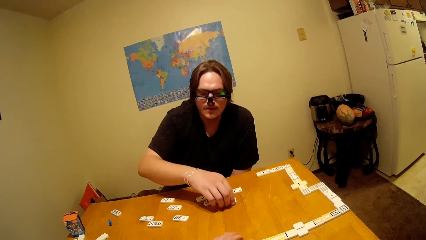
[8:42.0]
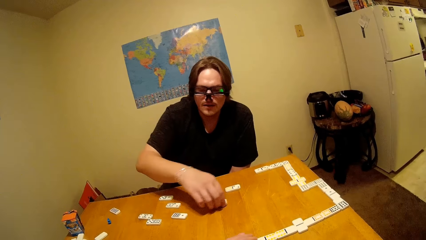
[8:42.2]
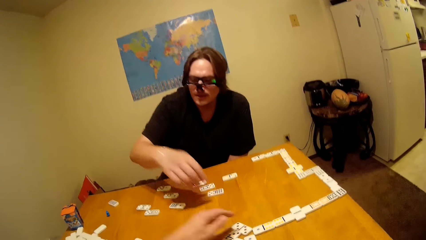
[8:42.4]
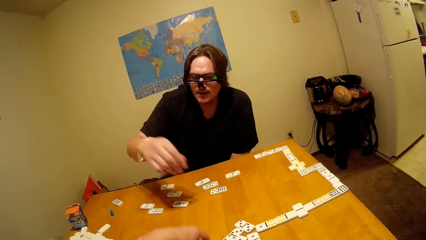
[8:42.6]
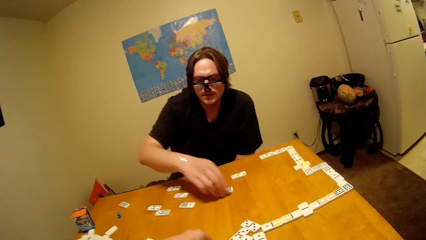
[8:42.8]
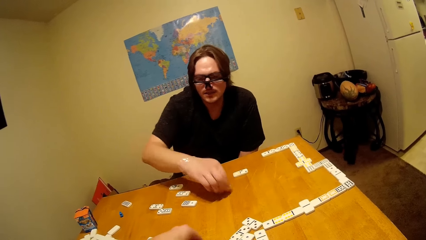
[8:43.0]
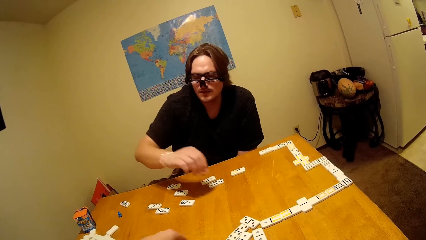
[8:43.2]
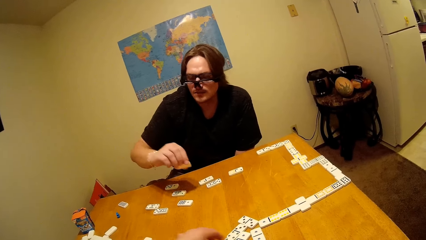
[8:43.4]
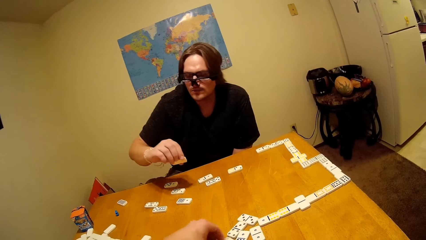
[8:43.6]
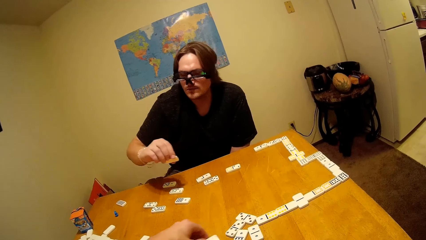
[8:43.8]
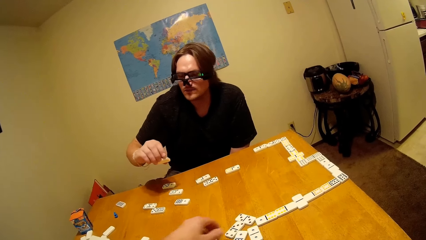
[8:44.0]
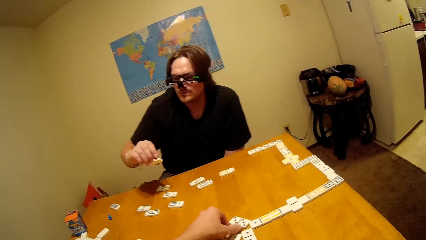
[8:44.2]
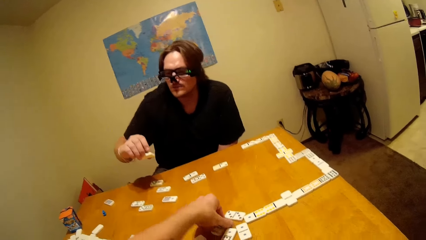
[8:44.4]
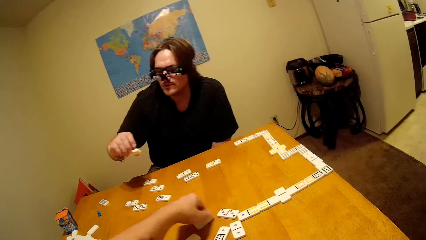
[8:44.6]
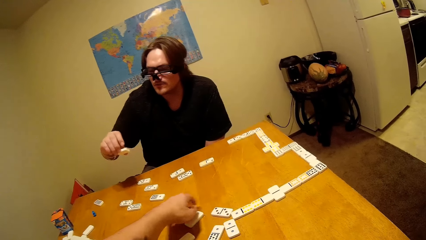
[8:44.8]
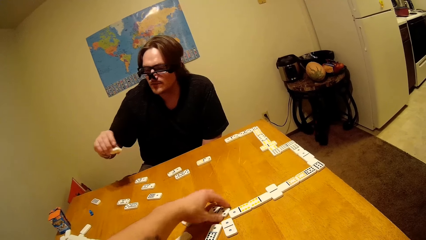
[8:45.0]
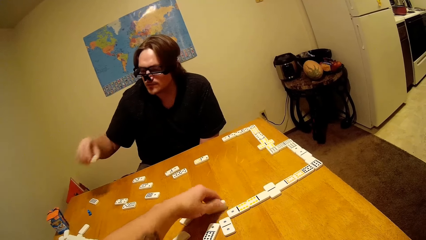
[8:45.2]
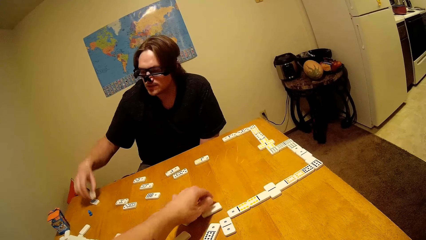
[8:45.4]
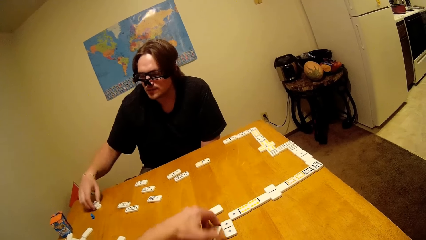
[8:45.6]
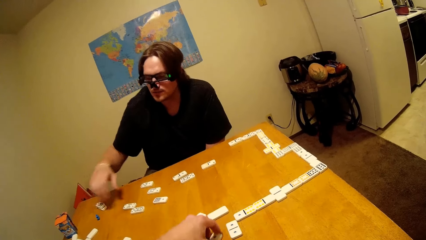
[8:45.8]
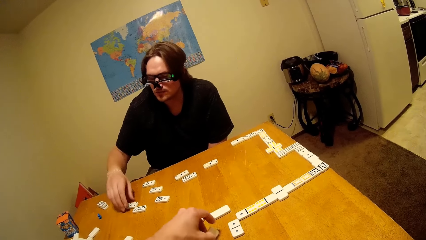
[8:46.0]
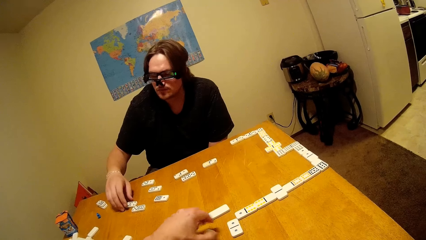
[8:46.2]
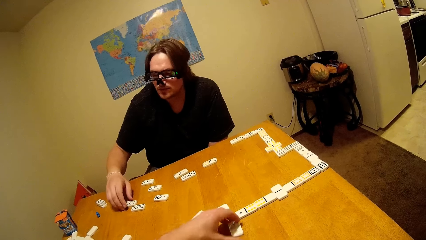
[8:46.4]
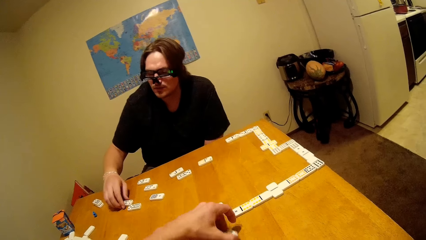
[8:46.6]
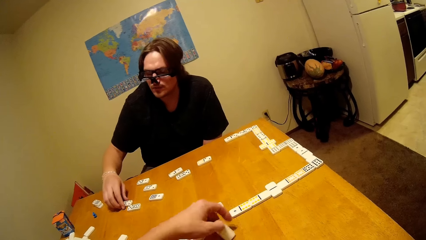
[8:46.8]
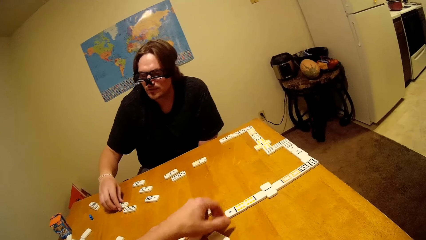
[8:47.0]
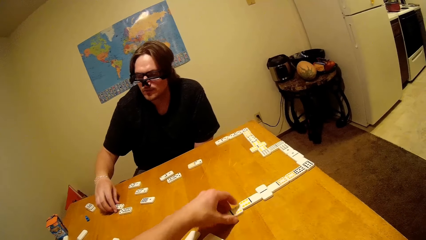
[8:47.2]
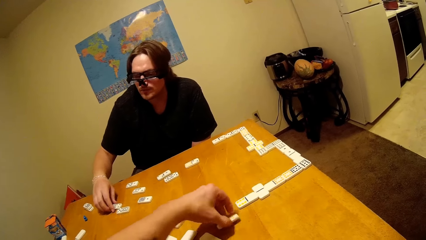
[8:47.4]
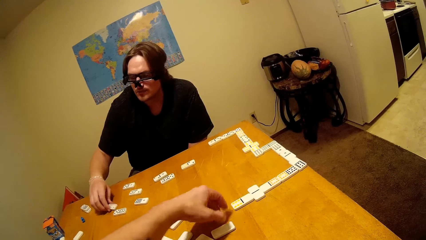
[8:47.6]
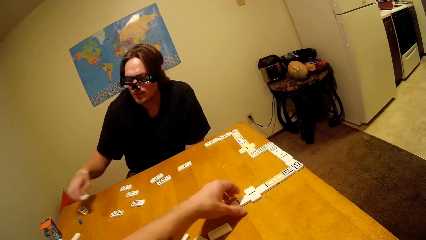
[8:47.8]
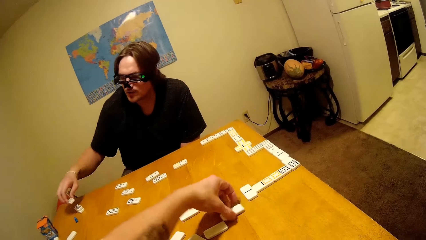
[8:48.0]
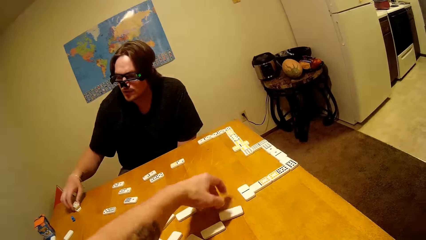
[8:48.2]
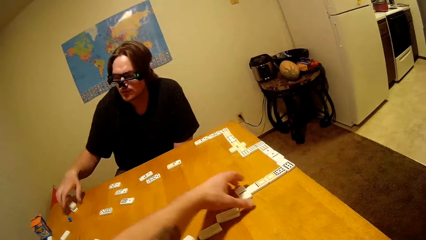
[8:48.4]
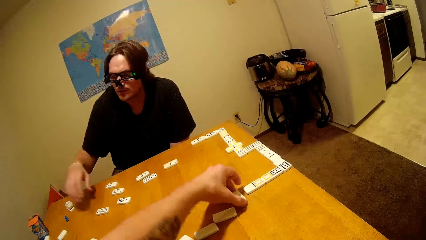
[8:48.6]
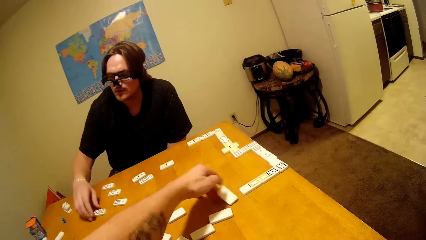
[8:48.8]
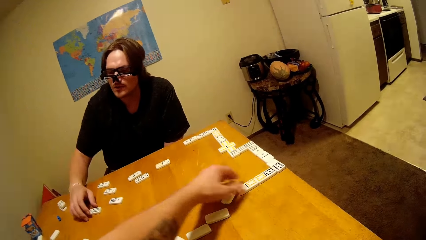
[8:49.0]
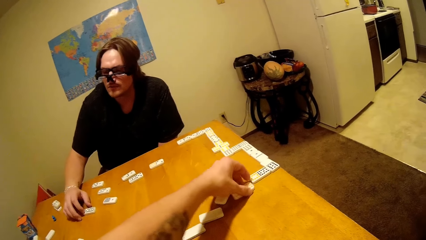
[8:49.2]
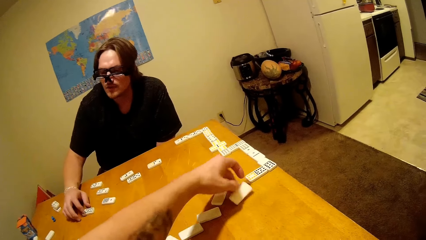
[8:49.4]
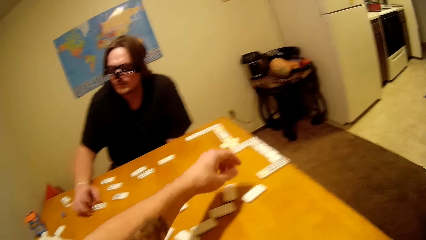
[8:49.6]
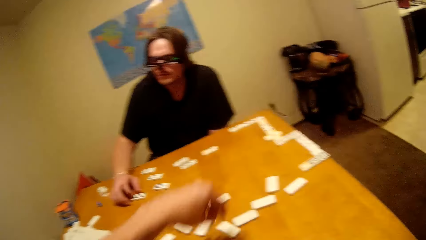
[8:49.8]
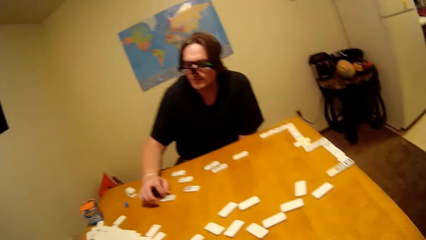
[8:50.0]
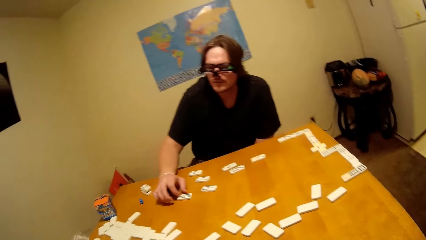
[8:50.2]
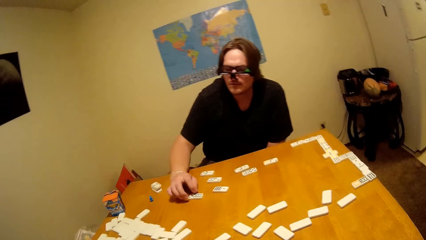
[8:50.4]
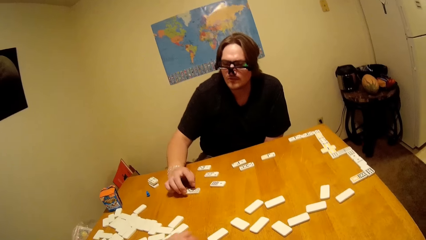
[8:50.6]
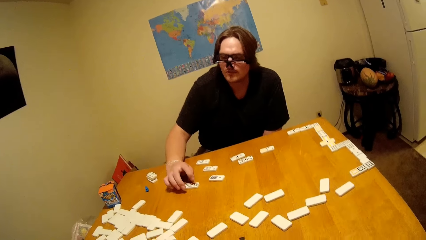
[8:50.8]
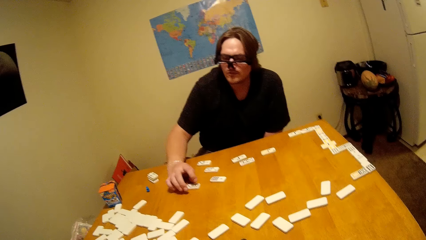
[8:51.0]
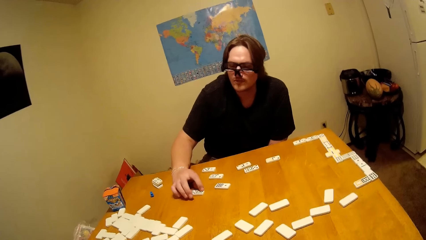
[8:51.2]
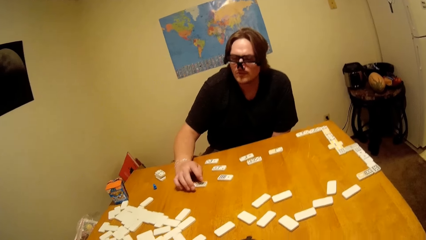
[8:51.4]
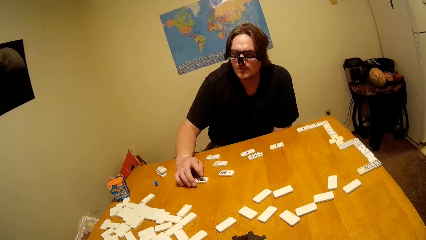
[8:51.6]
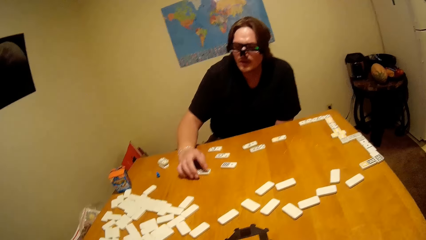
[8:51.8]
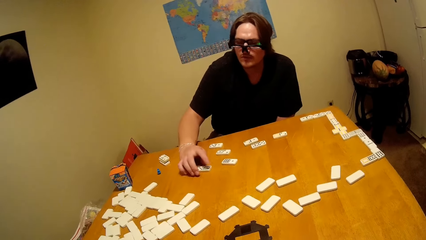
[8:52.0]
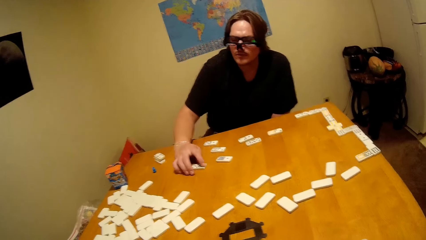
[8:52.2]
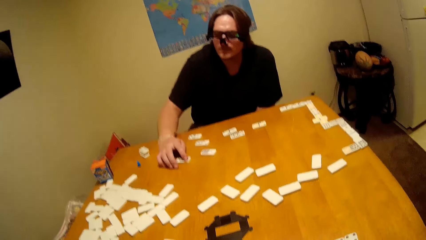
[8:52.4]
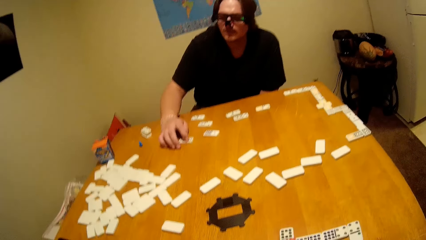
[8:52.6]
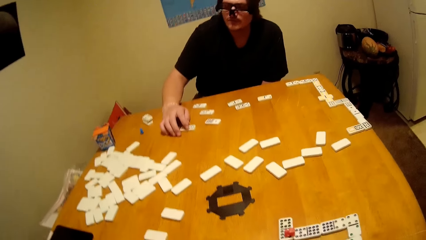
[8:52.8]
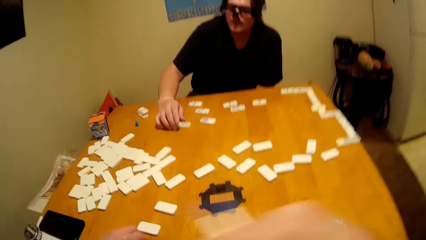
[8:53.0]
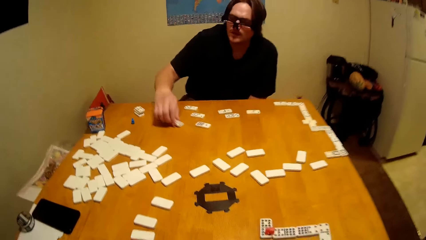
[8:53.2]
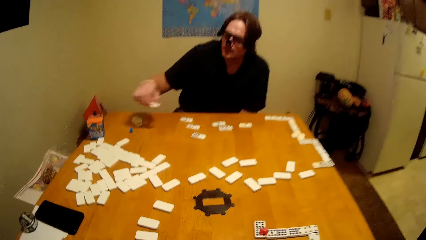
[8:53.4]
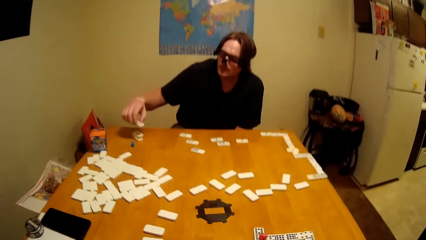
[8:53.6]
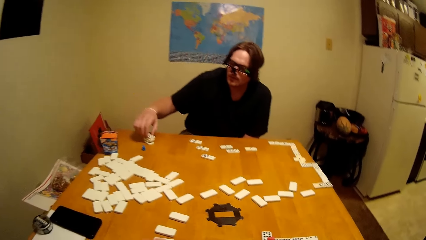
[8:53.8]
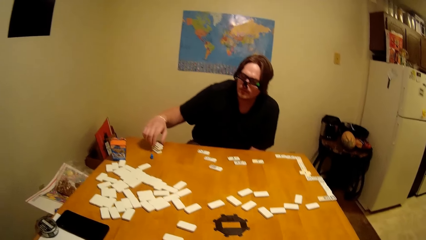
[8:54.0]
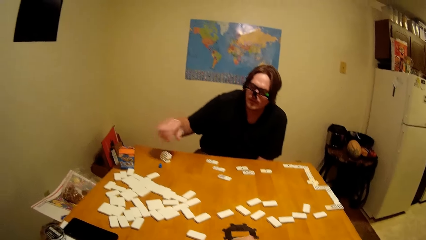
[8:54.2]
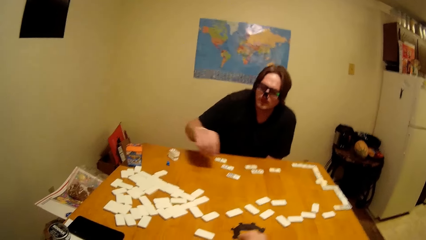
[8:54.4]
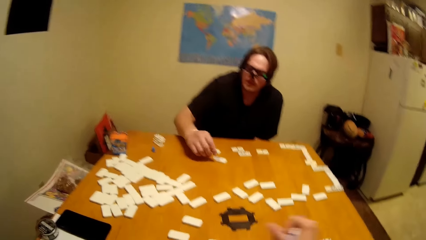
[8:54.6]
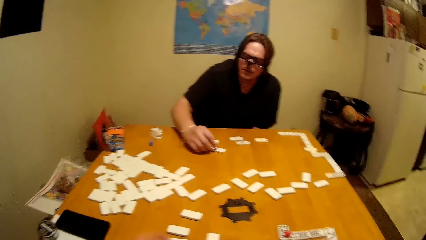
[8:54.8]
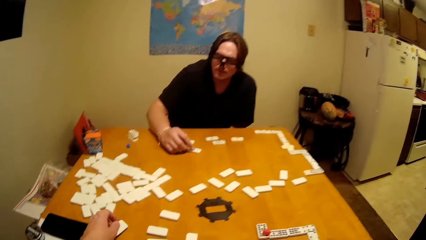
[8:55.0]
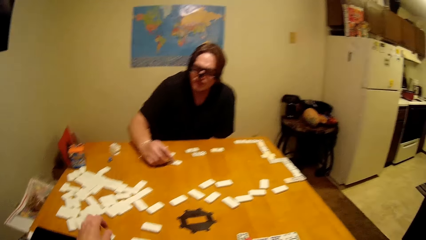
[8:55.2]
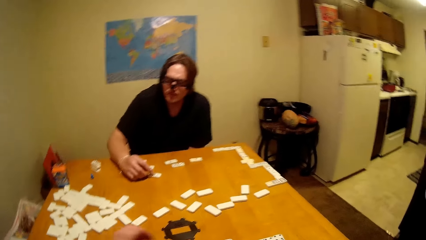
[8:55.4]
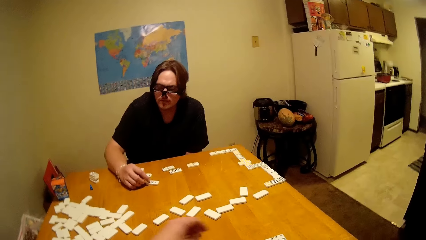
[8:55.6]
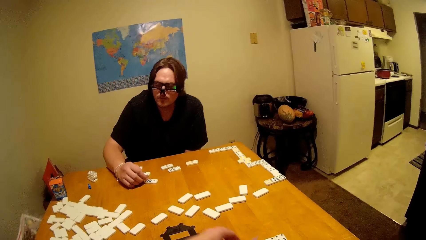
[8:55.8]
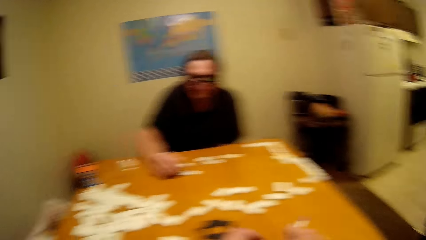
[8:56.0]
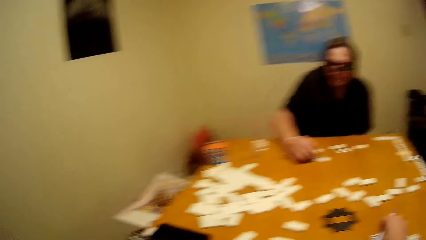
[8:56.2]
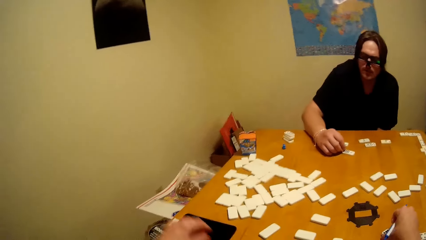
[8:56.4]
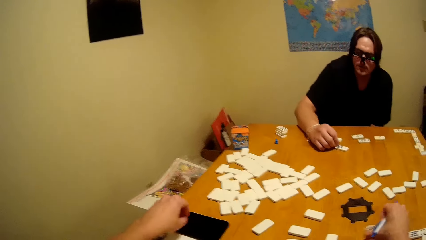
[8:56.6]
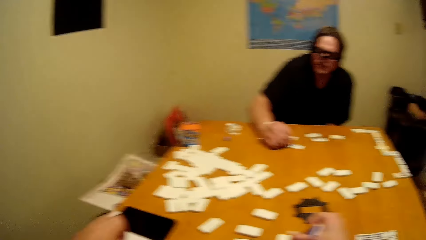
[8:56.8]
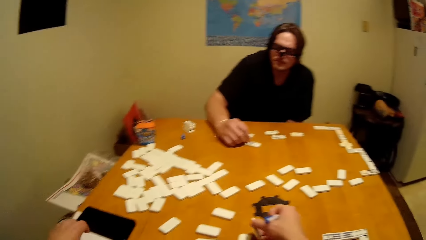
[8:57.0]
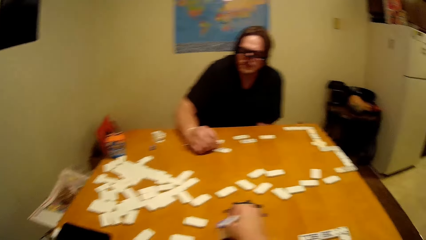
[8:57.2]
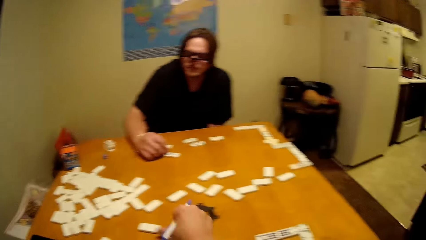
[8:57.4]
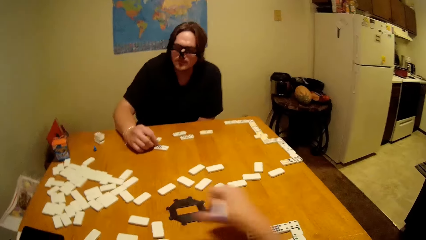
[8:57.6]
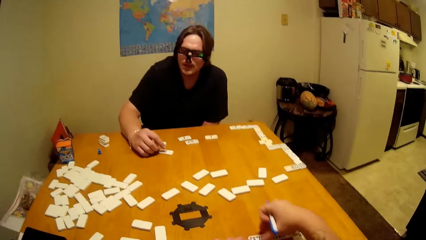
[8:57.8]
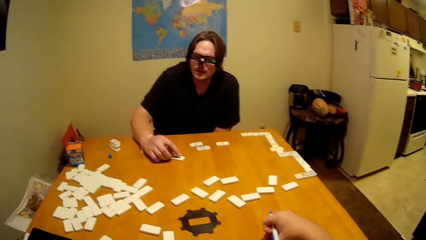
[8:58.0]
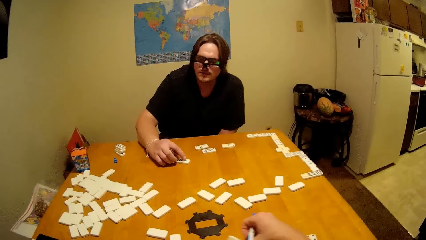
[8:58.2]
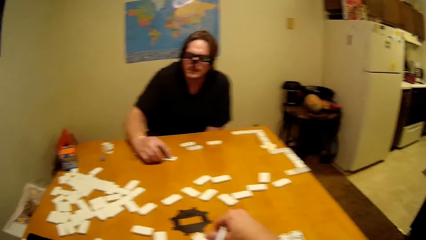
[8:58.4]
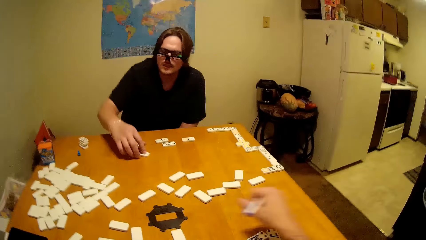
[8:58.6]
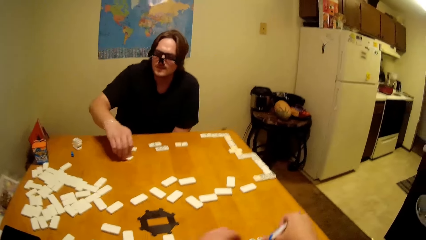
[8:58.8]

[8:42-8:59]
A man moves a dice on the table and picks up a dice on the table. The camera wearer arranges dice on the table. The man places a dice on the table. The camera wearer arranges dice on the table. The man touches a dice on the table. The camera wearer arranges dice on the table.
